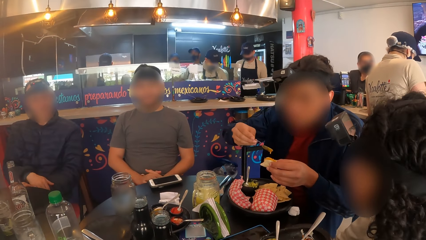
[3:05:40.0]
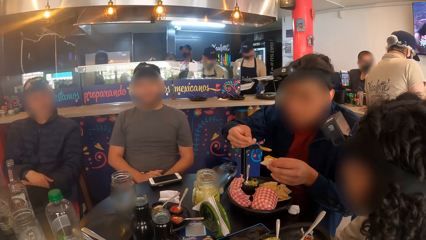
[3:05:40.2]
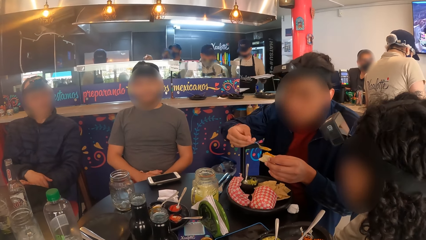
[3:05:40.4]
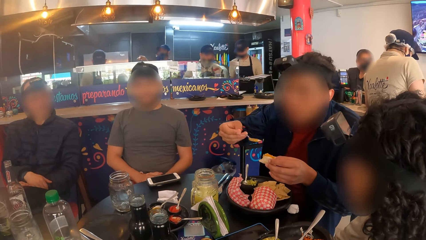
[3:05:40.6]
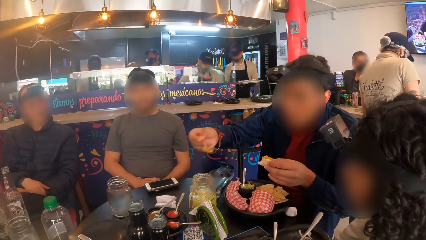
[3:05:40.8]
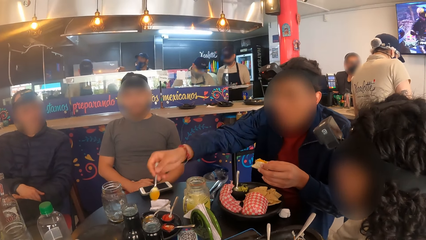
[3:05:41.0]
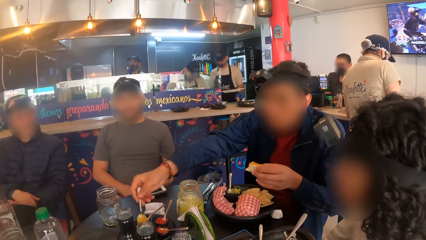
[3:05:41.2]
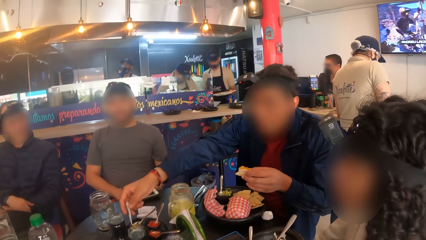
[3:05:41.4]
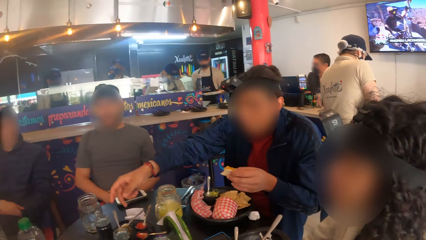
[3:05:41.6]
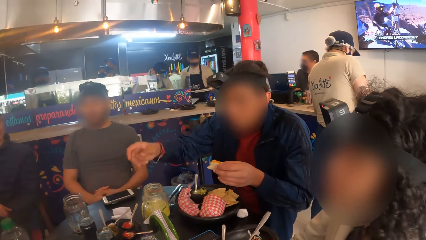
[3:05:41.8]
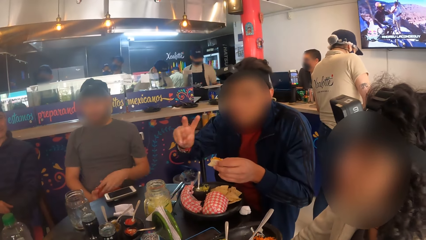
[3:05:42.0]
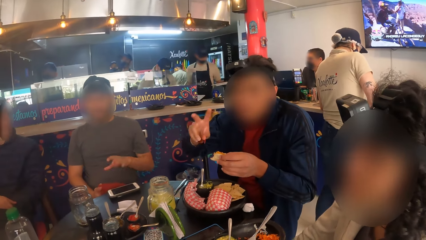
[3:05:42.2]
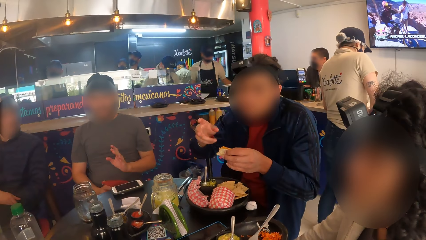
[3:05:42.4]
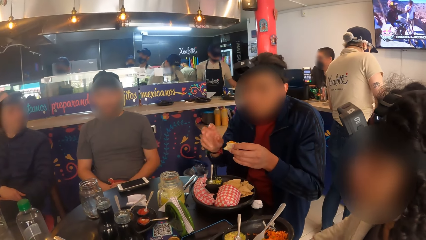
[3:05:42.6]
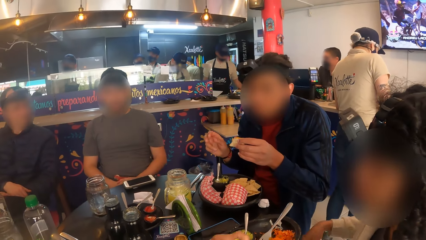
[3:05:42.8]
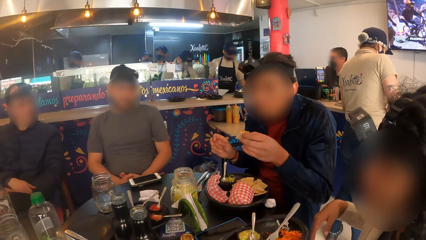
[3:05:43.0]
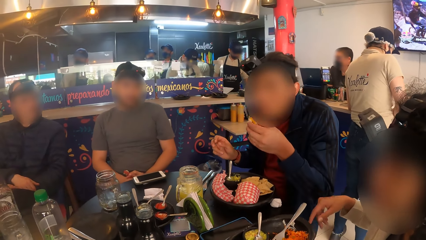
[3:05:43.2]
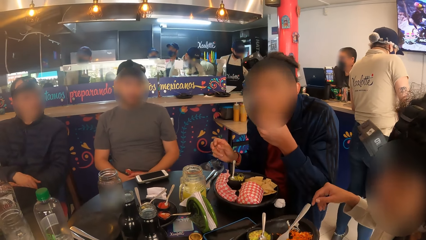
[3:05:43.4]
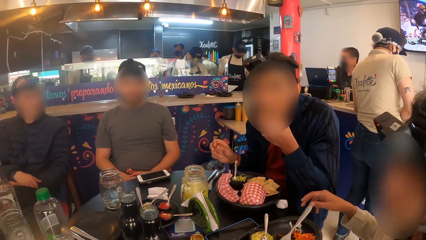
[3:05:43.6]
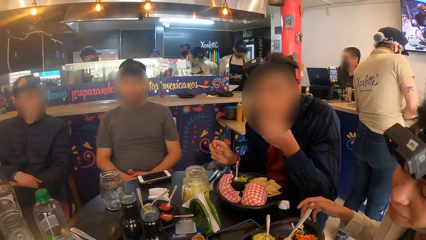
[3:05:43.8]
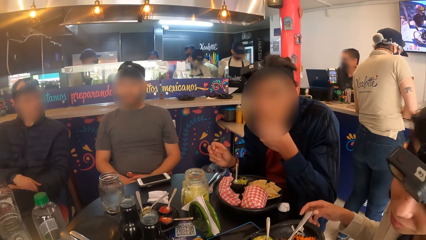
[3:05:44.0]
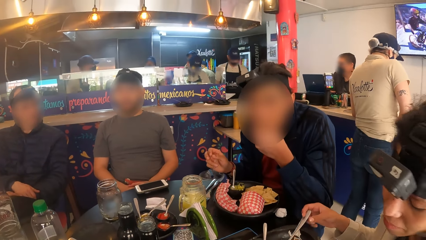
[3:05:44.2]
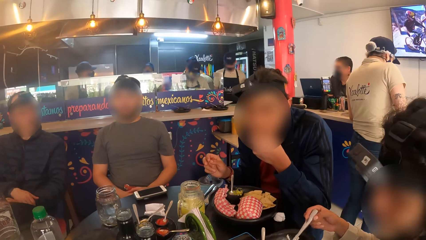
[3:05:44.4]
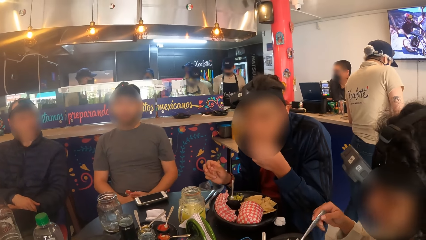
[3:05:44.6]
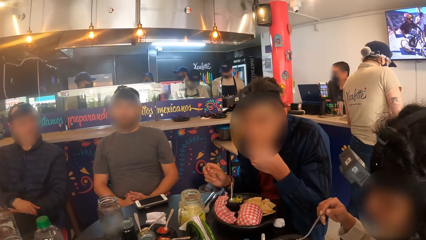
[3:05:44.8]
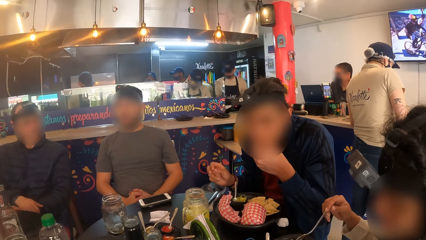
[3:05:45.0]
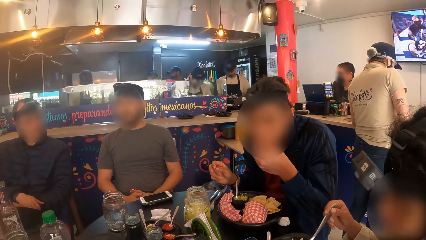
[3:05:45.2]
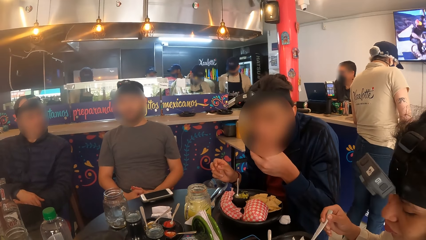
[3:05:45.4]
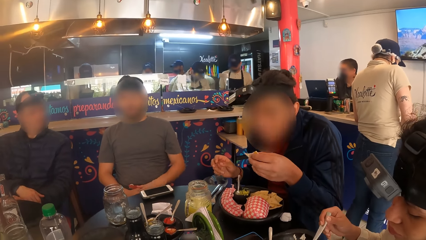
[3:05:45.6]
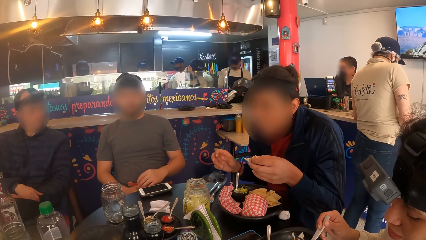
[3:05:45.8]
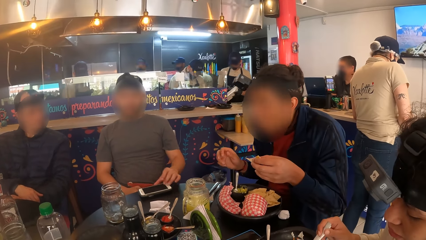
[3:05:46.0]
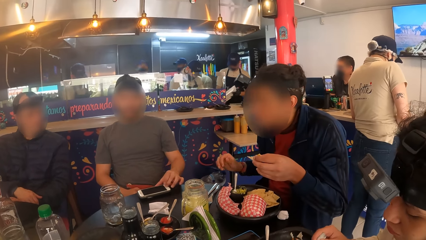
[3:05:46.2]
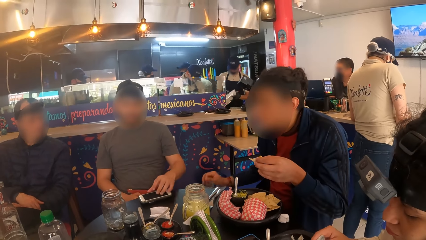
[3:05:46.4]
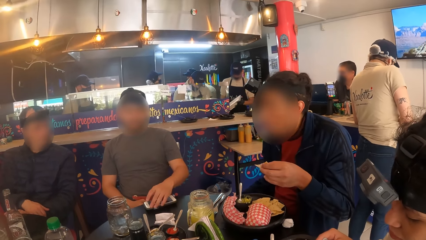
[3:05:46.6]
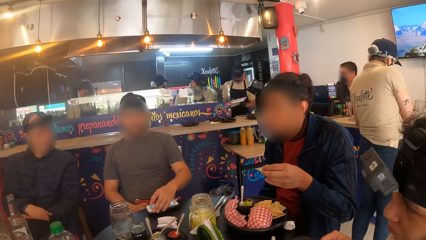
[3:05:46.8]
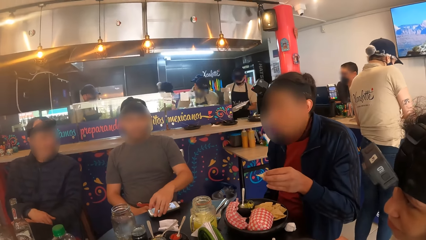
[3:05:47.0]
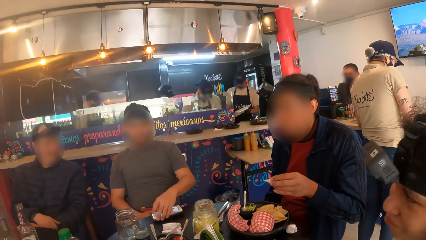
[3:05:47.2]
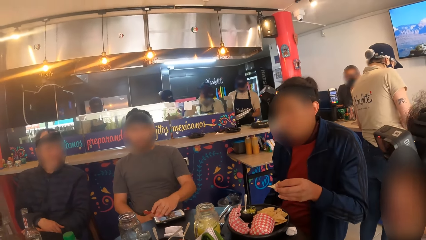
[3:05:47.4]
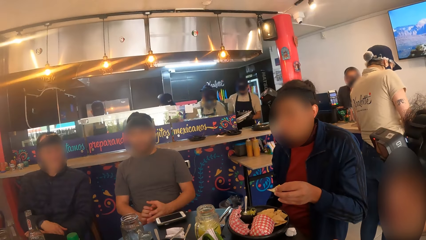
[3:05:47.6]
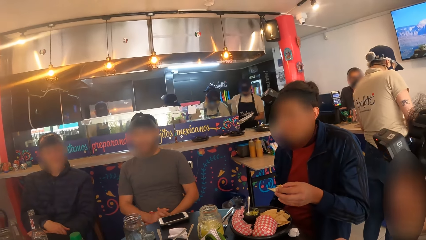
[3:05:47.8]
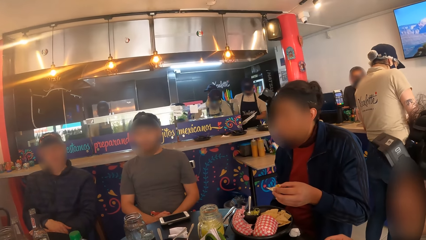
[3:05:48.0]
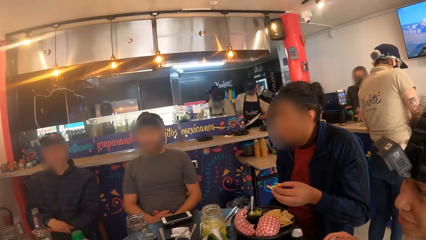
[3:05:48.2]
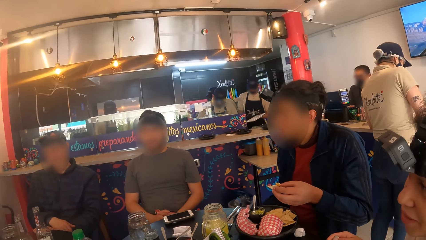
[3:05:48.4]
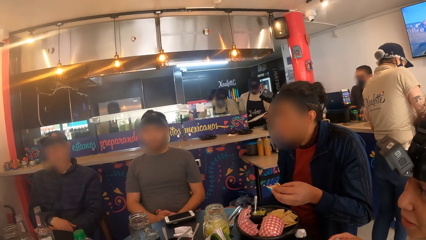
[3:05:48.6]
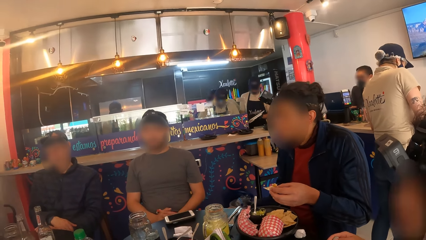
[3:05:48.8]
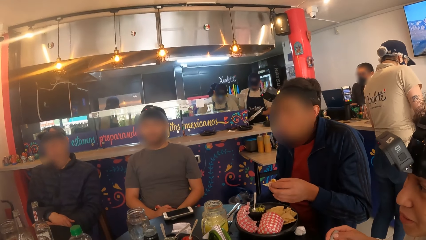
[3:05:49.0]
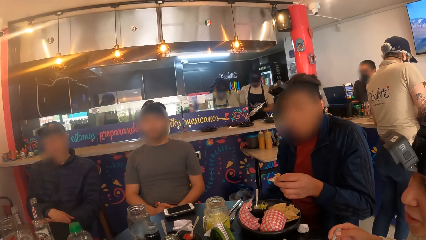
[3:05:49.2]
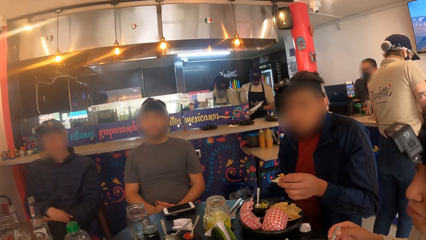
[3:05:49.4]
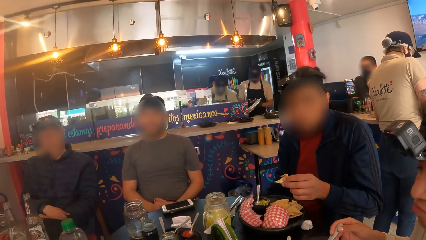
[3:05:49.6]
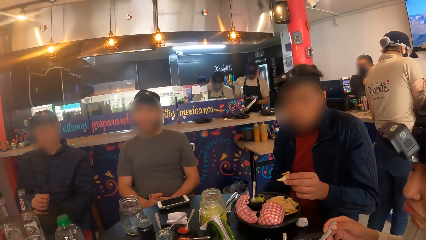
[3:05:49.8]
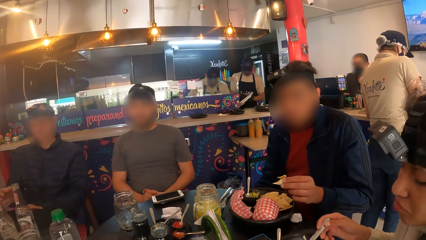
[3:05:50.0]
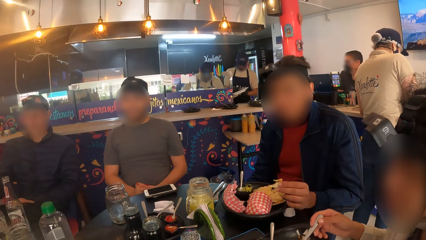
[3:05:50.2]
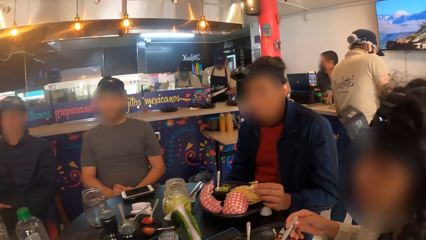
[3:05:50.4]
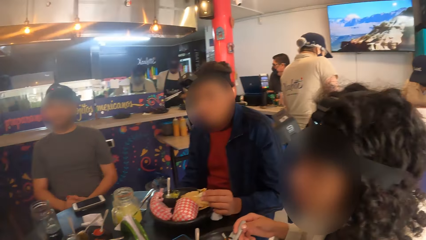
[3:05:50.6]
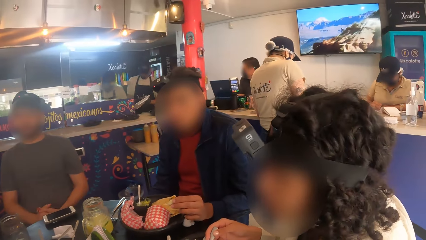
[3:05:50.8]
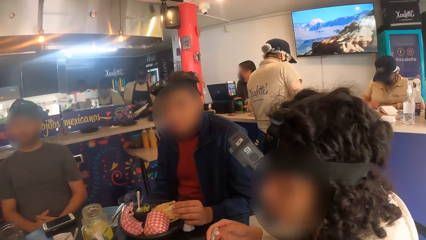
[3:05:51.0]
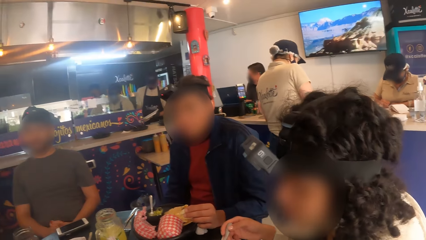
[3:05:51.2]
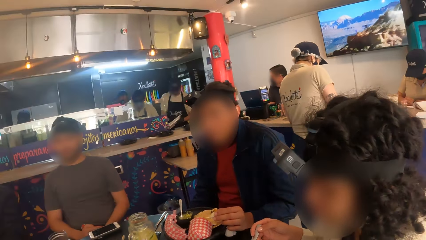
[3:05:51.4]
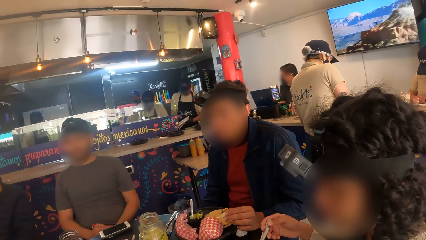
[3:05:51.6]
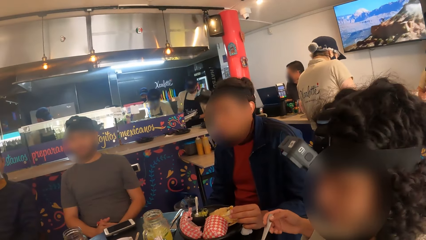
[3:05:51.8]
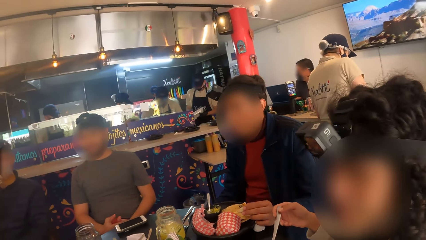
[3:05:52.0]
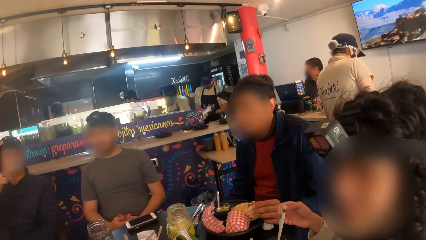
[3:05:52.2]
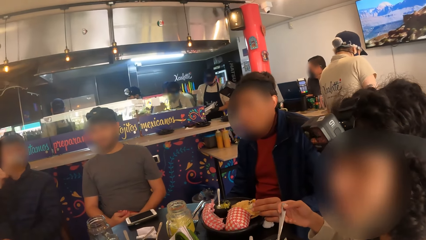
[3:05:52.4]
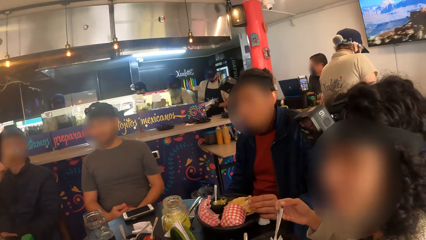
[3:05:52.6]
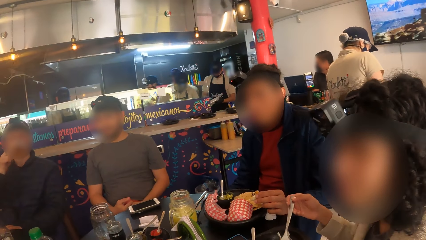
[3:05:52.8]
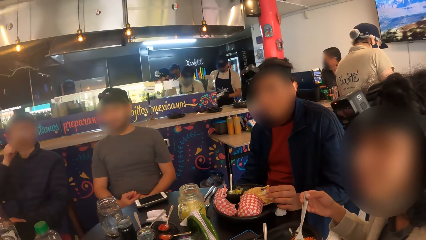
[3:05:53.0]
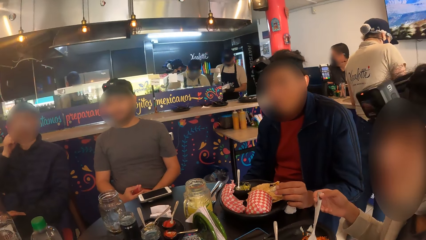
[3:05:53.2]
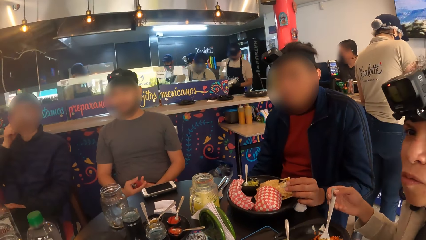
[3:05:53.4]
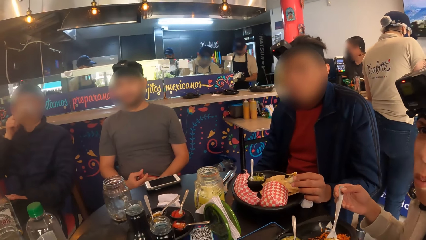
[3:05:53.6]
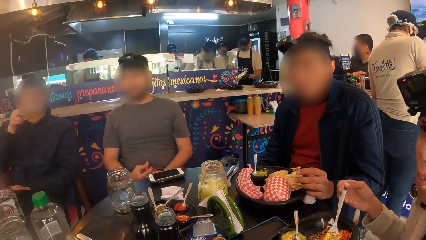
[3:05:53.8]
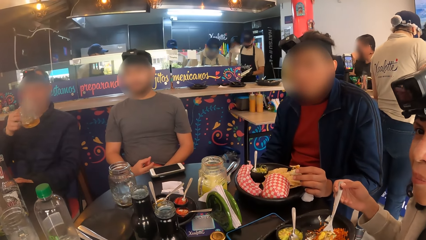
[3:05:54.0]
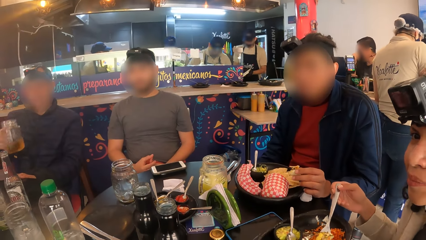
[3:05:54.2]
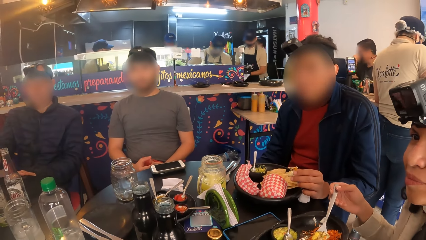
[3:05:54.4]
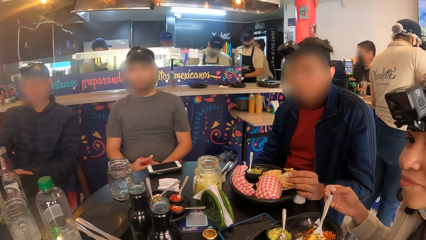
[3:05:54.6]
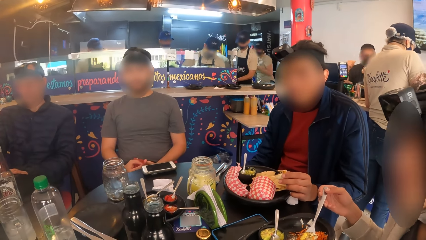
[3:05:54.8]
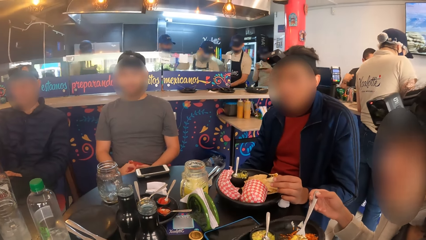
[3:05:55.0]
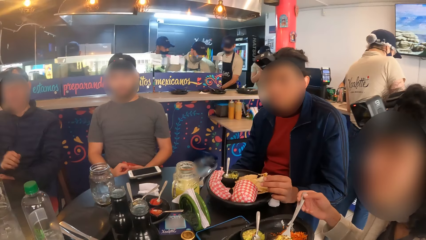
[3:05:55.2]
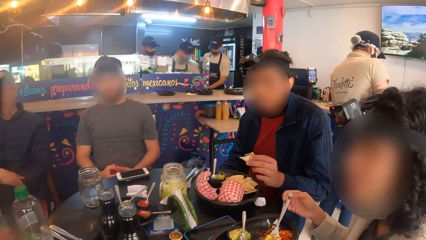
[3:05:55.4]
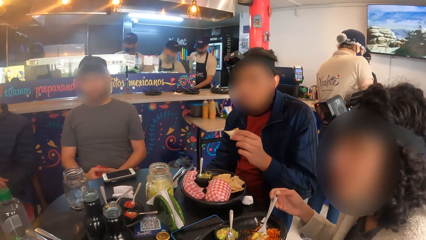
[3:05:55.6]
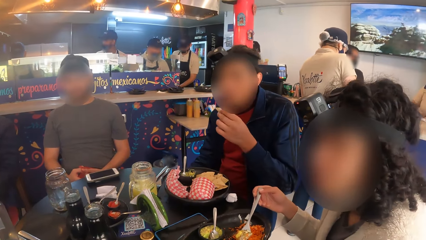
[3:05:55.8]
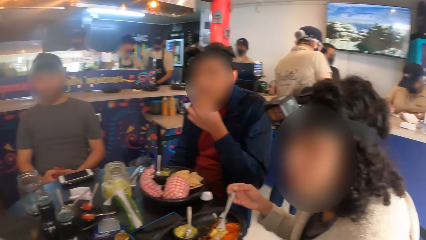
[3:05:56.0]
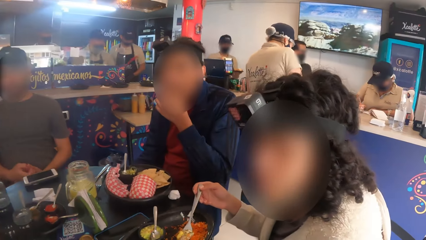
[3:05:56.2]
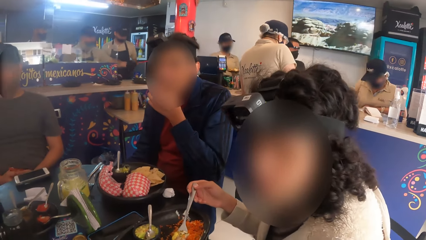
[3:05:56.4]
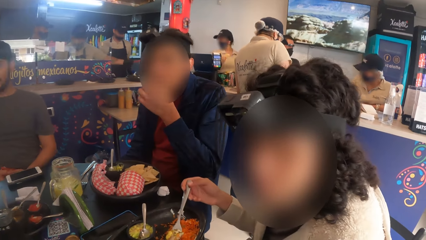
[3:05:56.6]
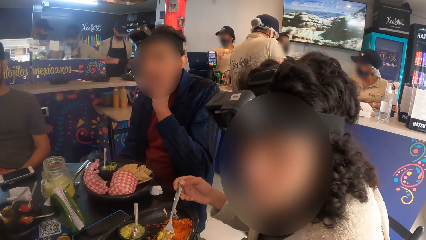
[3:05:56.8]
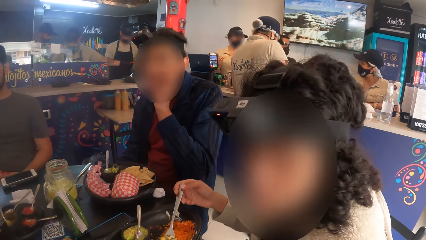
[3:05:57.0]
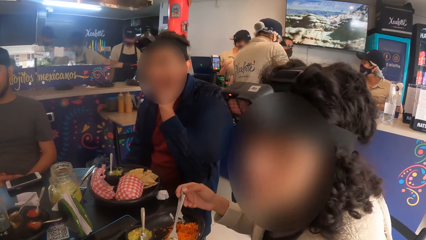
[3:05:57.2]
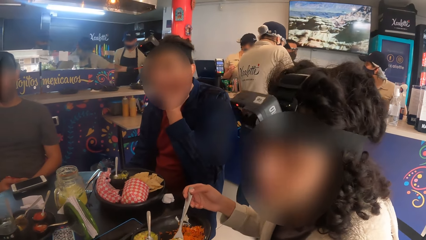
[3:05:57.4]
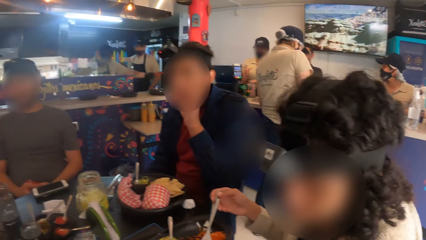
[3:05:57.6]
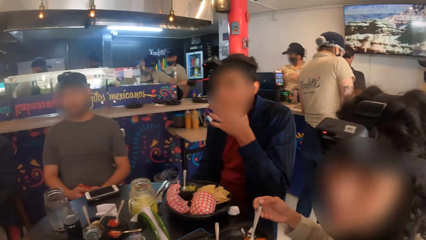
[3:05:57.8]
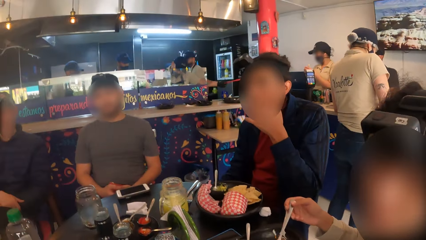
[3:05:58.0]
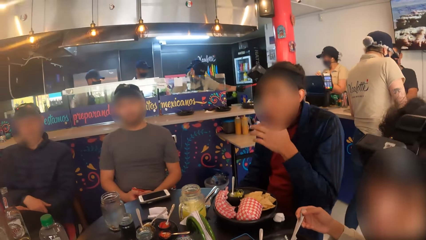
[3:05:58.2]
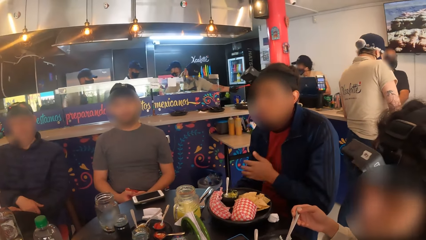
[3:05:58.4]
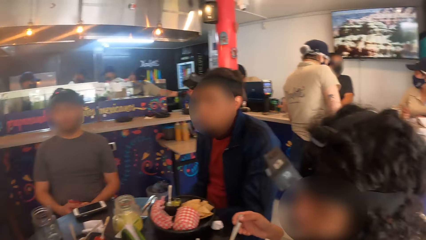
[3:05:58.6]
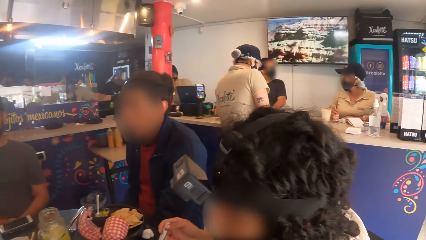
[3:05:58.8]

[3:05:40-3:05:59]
The man drops the spoon in the sauce cup with his right hand. He eats from the burger in his left hand. A person touches the phone on the table. Another man drinks from the glass cup in his right hand. The first man eats the burger in his left hand.
